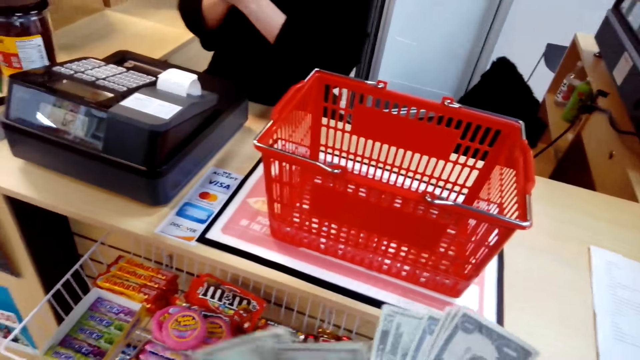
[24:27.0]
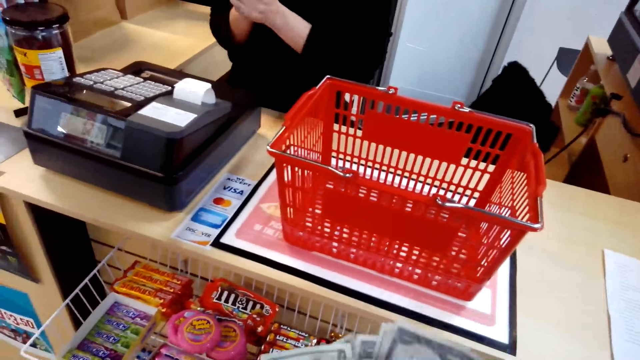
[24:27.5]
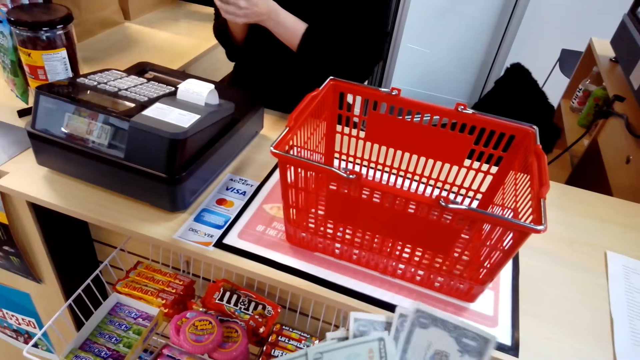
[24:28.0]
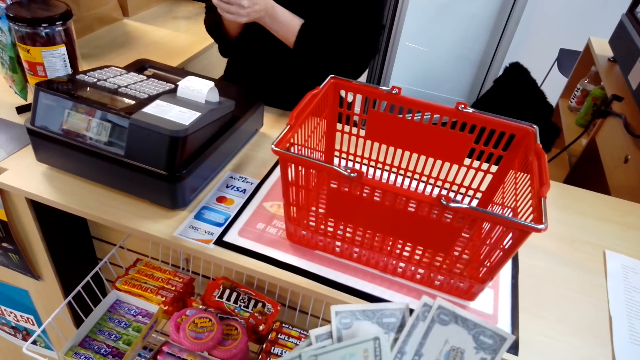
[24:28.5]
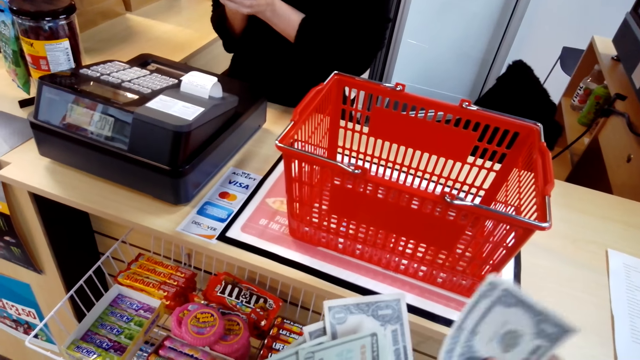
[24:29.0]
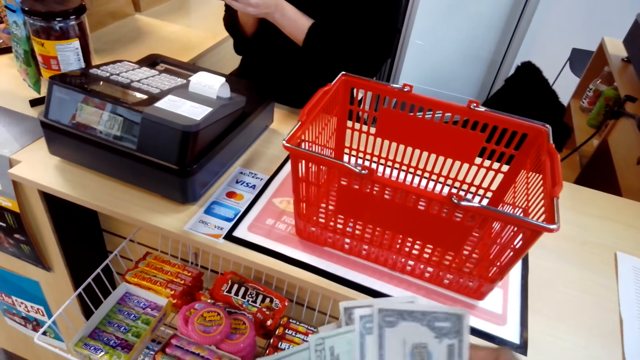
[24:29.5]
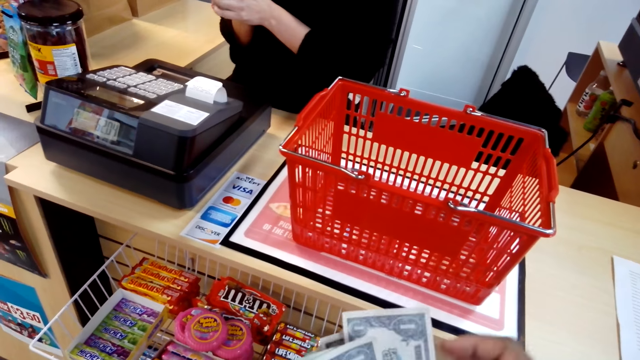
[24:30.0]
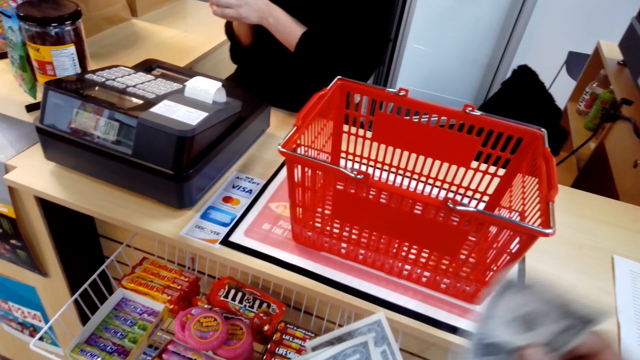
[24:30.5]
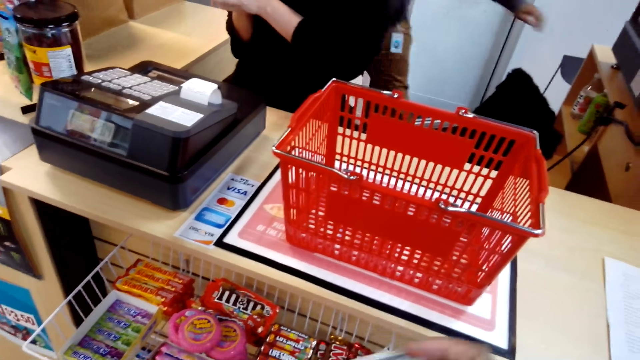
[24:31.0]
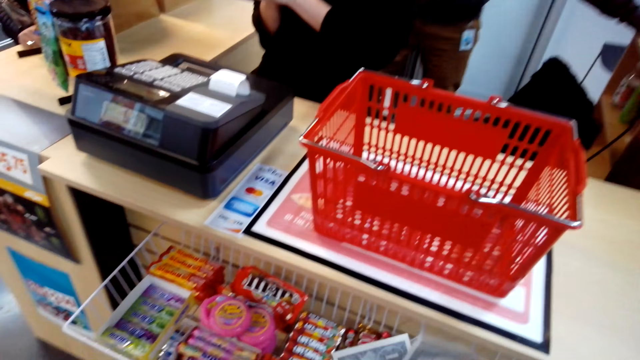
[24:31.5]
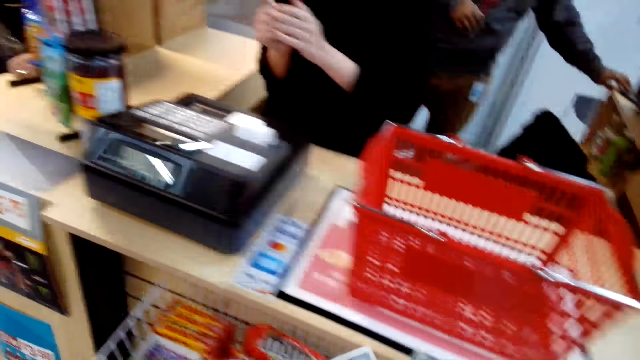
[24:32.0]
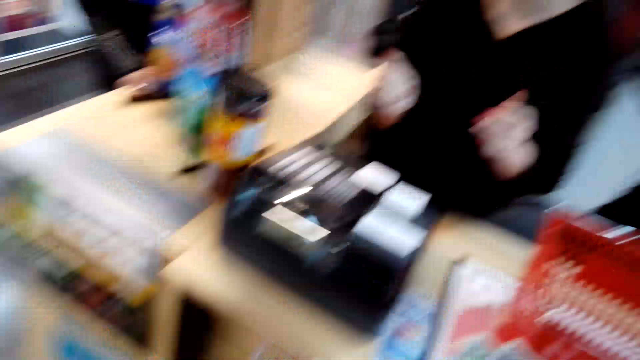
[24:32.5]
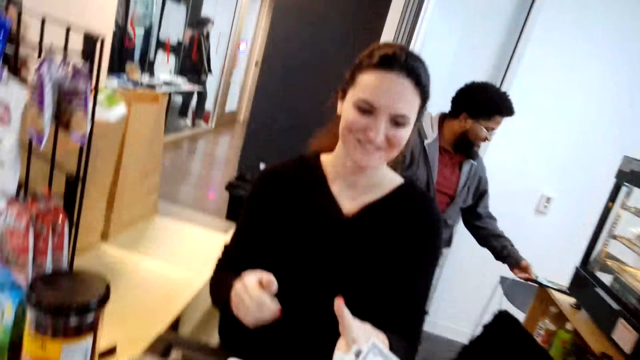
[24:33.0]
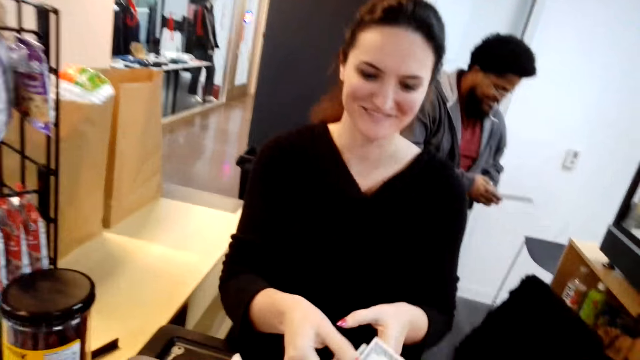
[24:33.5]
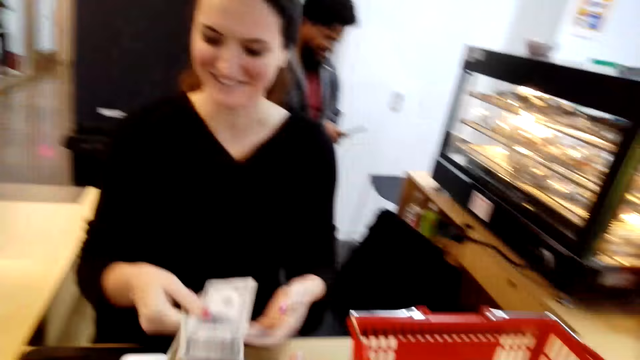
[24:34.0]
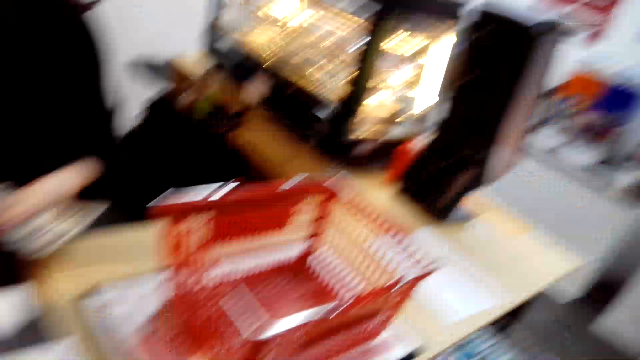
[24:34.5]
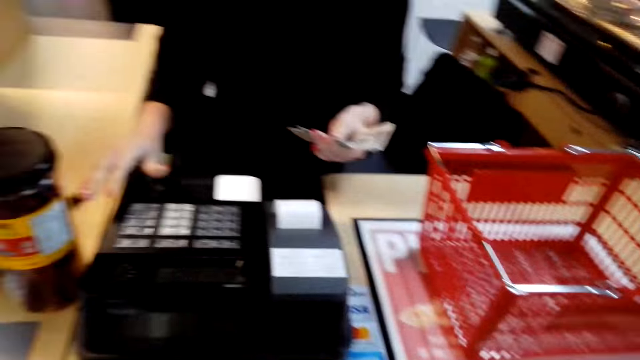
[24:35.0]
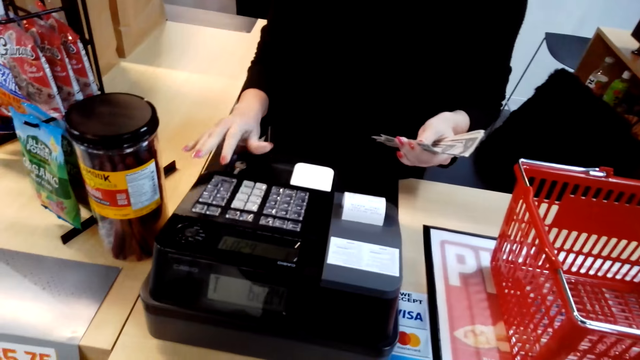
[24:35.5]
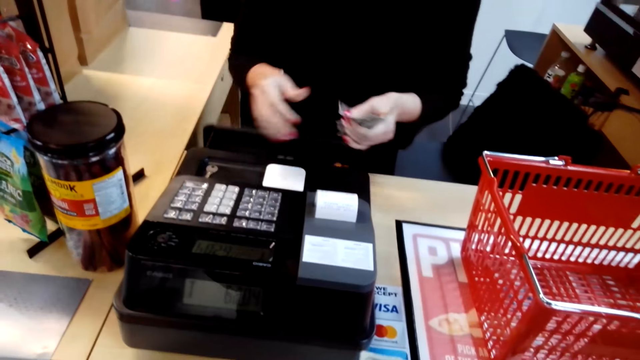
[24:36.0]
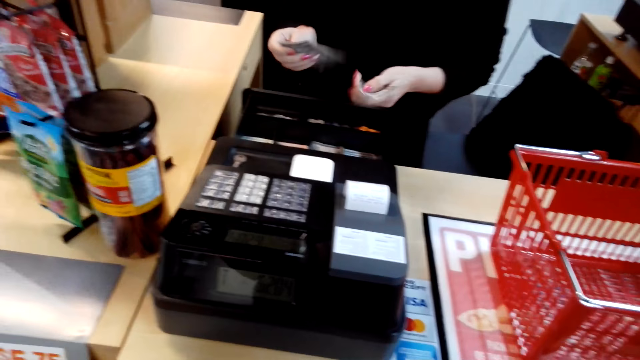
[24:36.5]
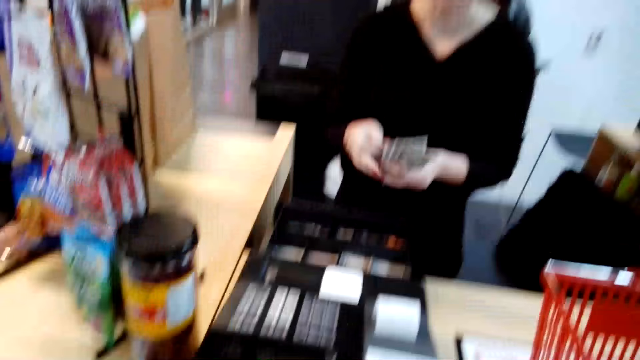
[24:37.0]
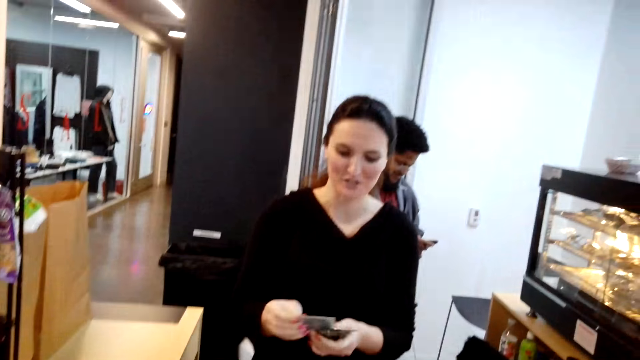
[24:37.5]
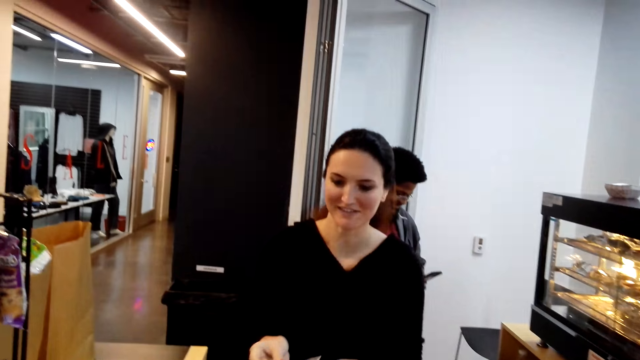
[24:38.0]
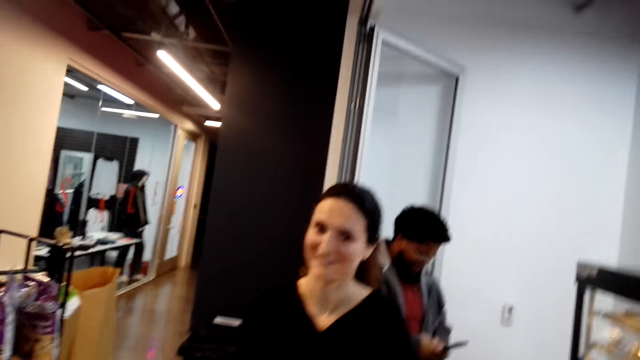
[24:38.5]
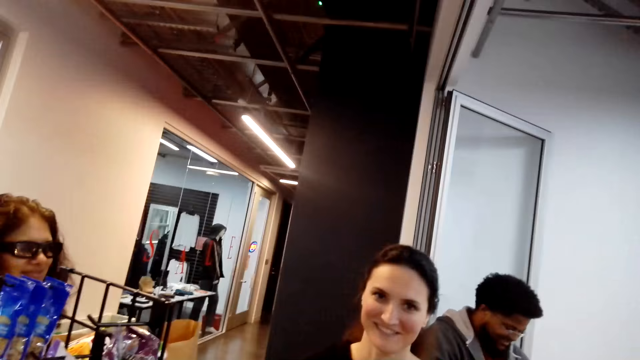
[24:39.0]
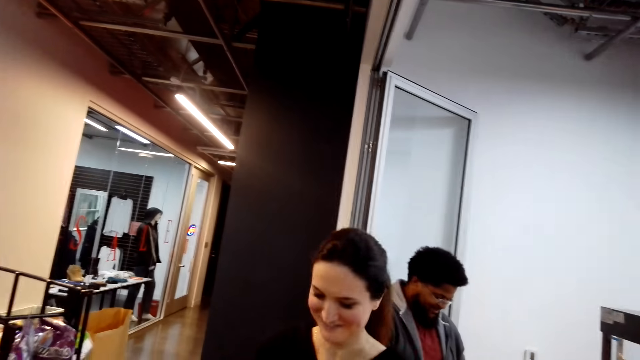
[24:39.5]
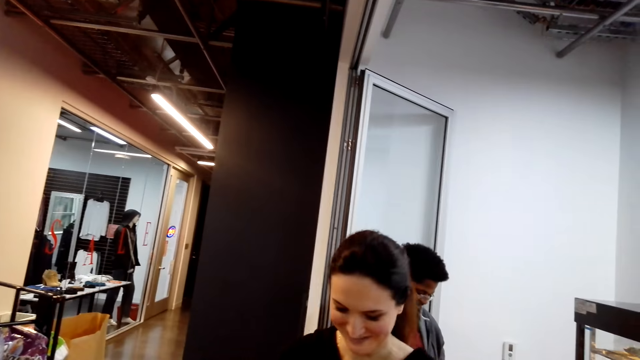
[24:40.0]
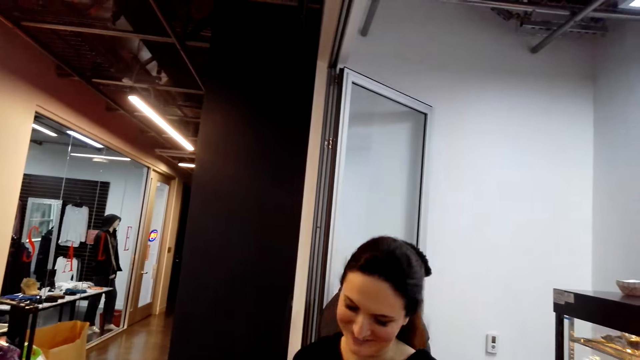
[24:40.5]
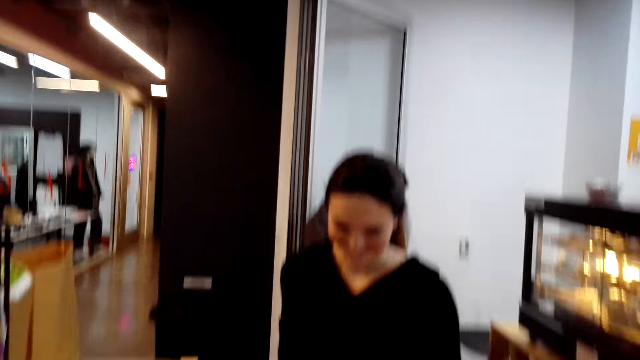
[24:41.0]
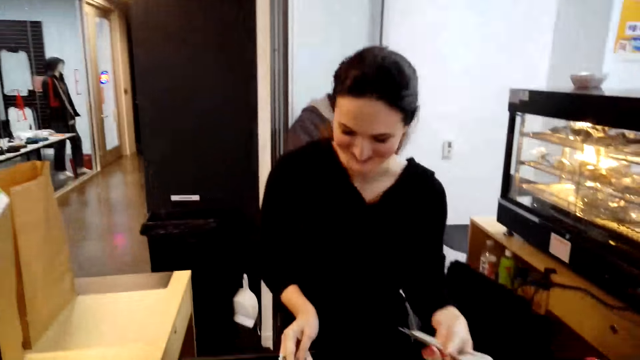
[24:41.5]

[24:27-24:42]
The camera wearer counts the money. They give the cashier money. They dial the cashier machine. The cashier counts the money. The camera wearer dialogues to the cashier.

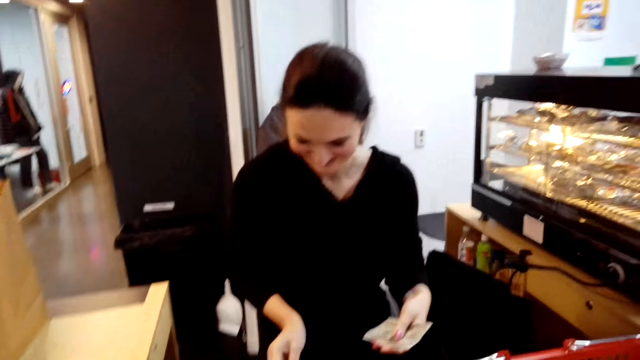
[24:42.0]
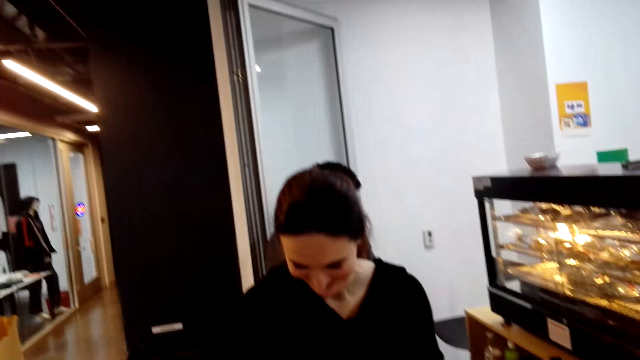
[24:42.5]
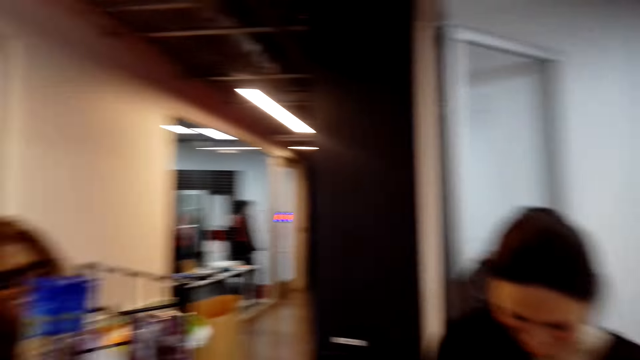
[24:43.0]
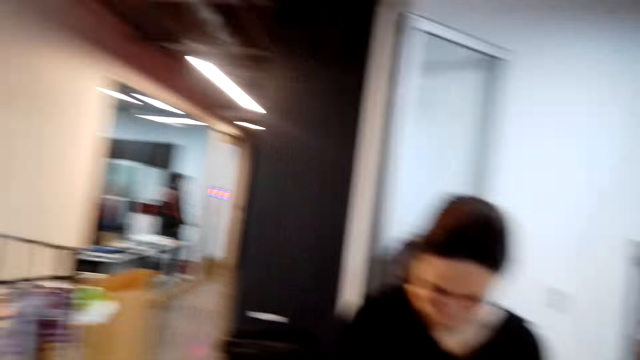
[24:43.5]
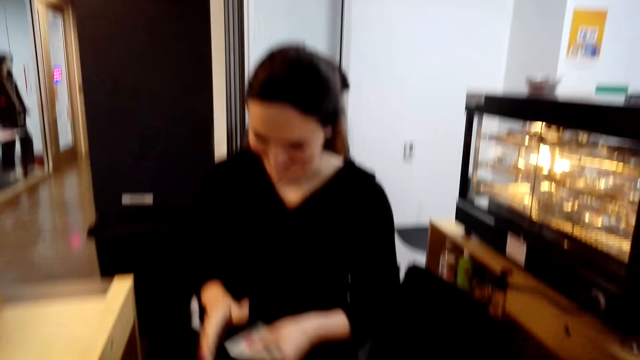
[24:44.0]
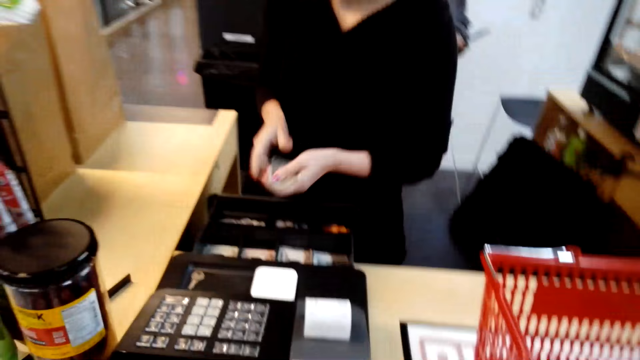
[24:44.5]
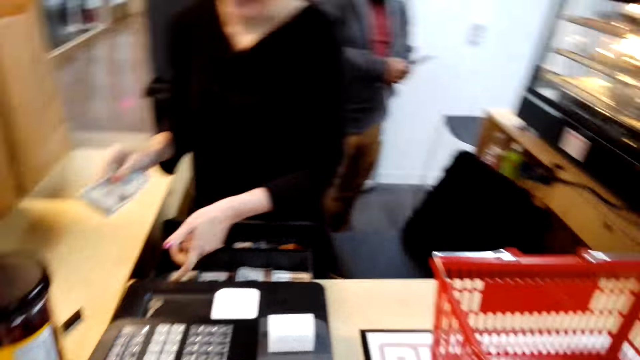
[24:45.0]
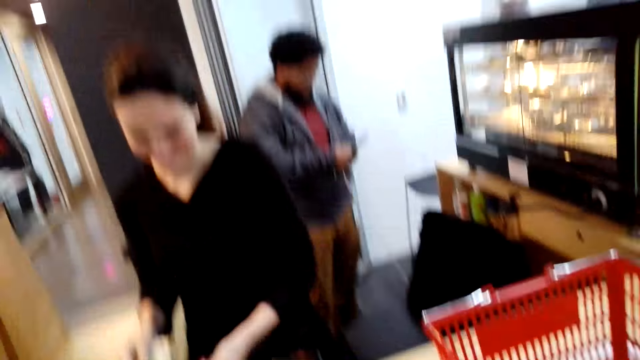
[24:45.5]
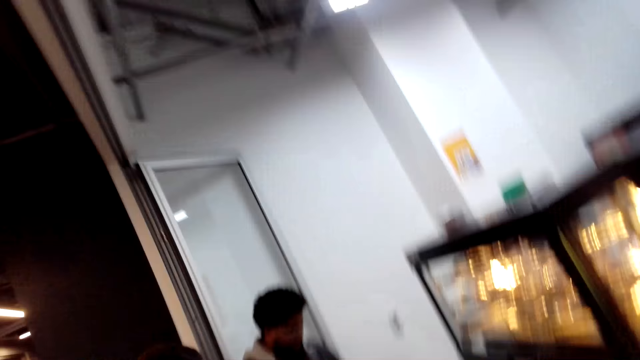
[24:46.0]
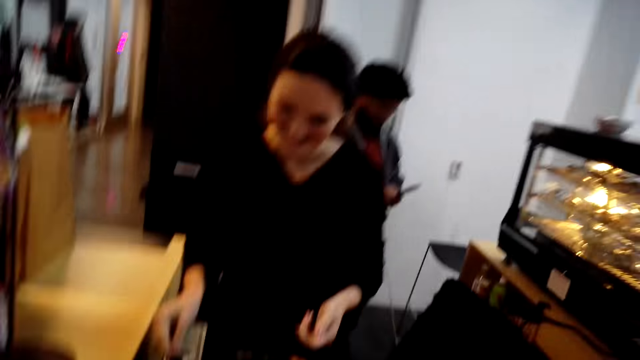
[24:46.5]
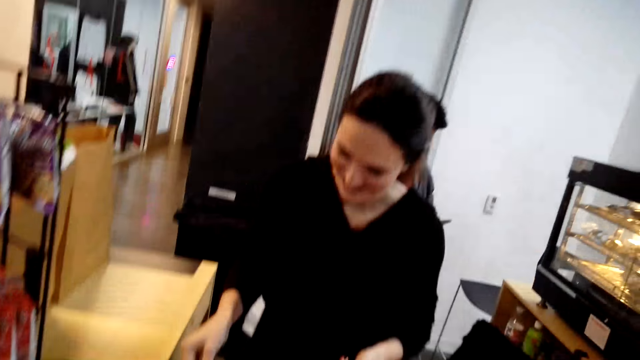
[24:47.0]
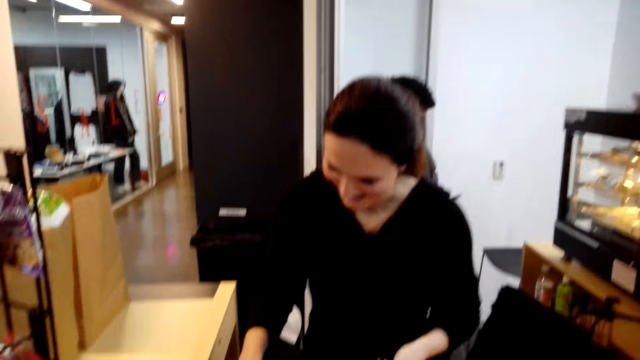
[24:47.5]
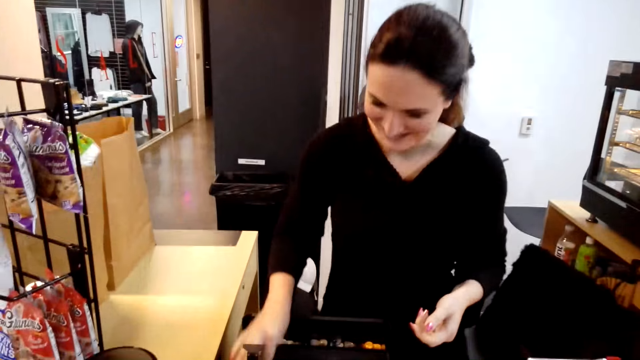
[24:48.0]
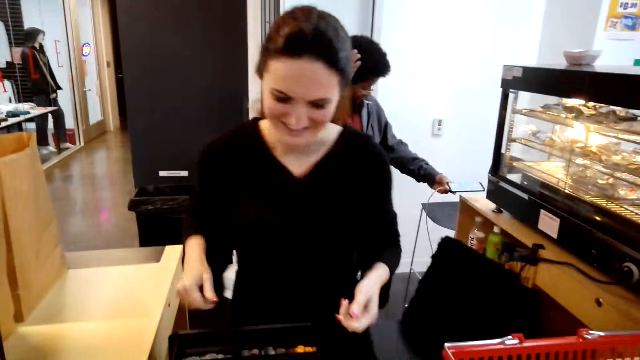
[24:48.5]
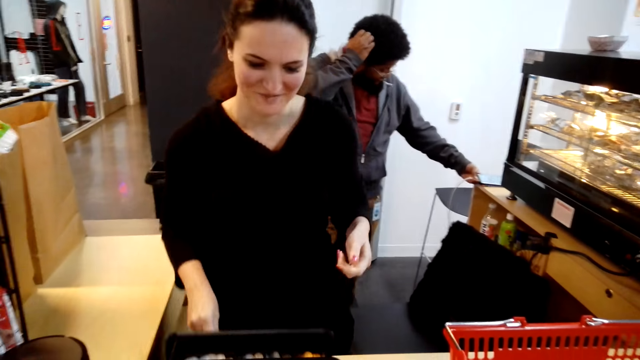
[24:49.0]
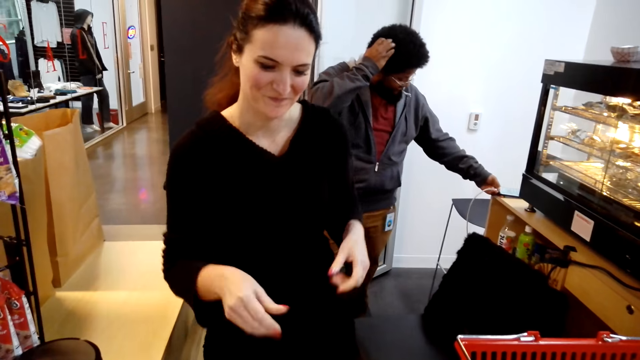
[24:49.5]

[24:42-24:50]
The cashier puts the money in the cashier machine.
